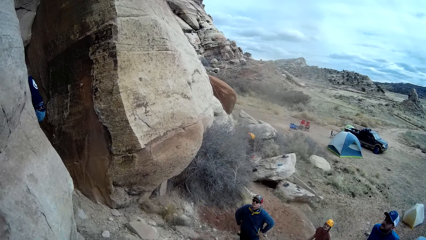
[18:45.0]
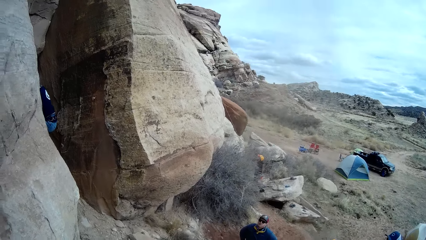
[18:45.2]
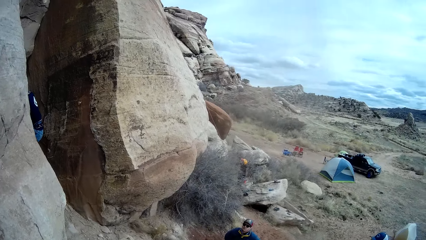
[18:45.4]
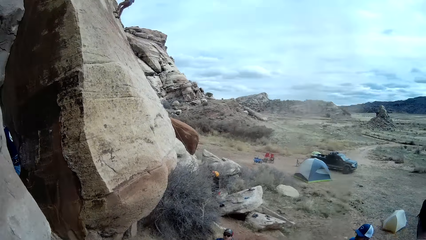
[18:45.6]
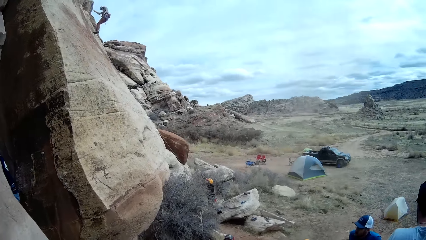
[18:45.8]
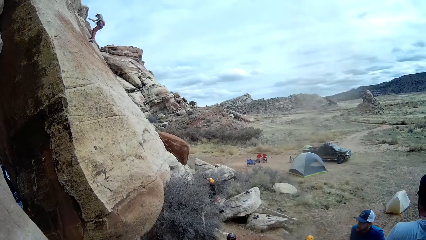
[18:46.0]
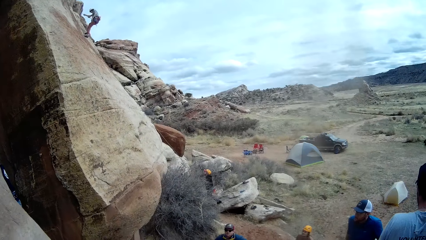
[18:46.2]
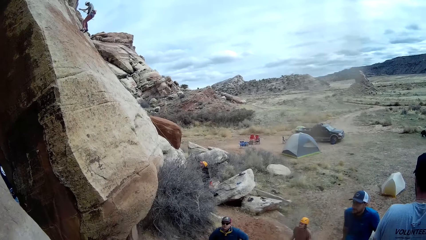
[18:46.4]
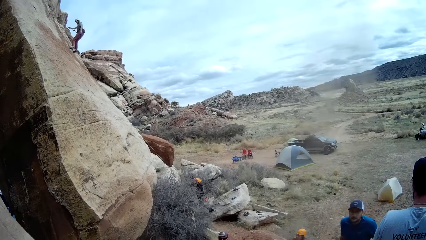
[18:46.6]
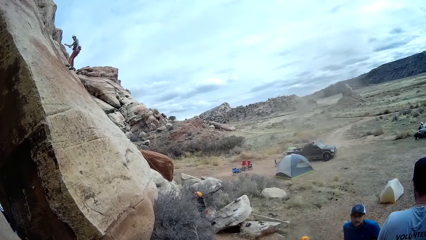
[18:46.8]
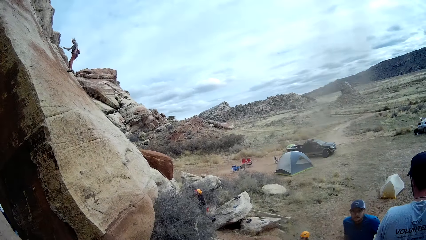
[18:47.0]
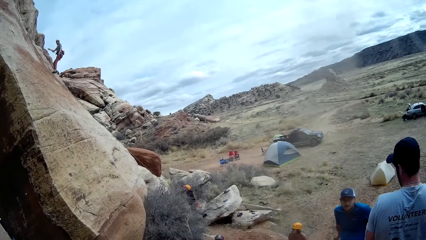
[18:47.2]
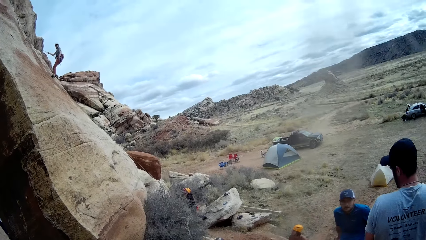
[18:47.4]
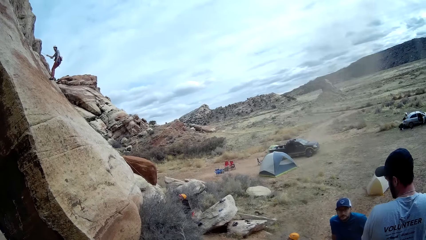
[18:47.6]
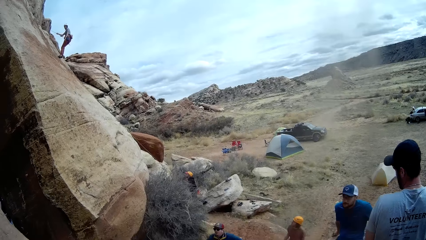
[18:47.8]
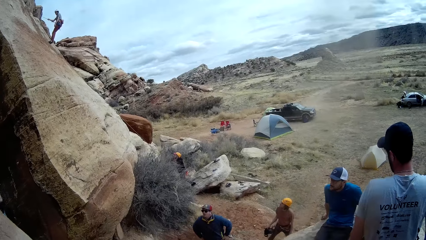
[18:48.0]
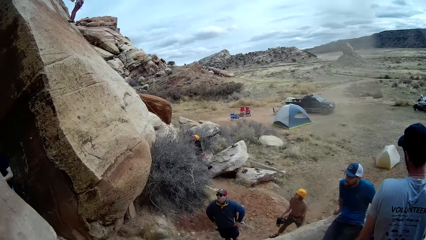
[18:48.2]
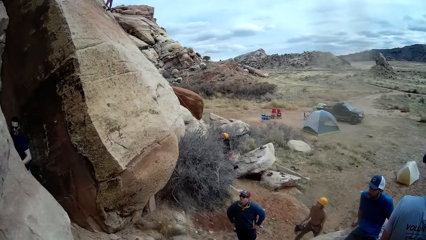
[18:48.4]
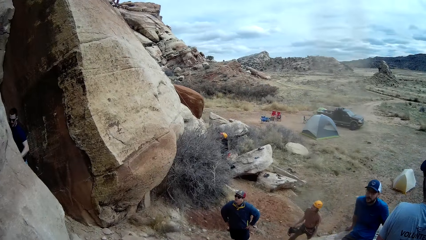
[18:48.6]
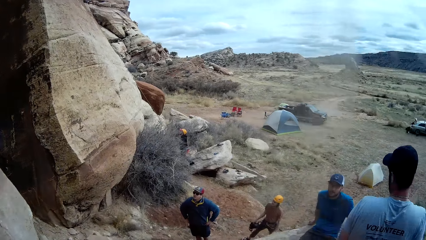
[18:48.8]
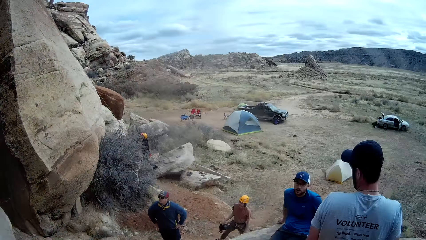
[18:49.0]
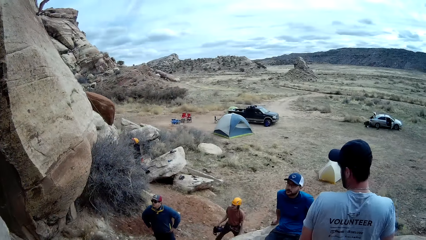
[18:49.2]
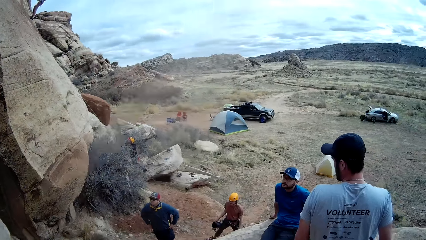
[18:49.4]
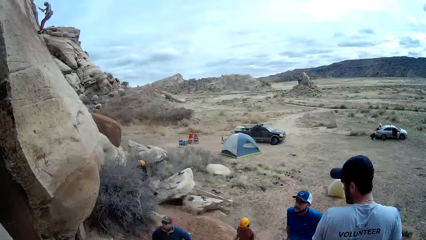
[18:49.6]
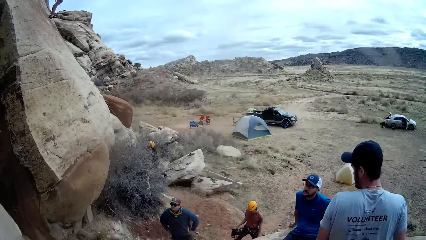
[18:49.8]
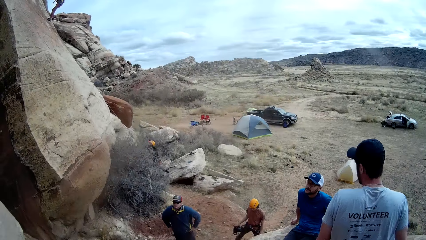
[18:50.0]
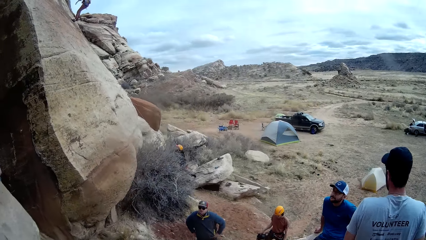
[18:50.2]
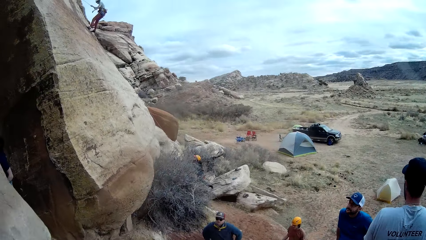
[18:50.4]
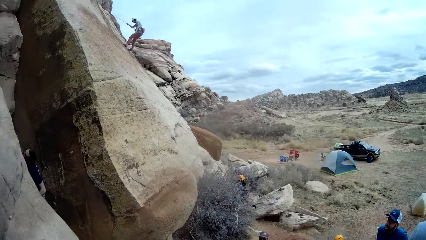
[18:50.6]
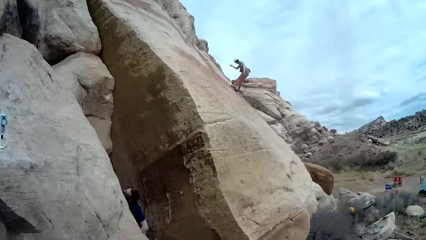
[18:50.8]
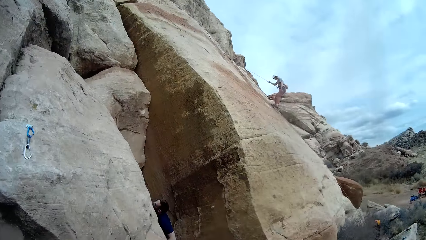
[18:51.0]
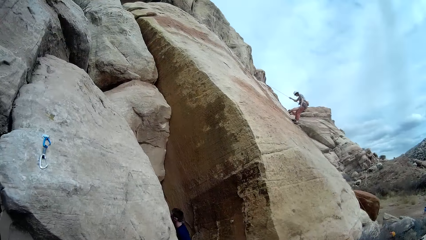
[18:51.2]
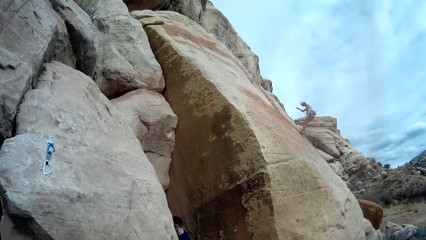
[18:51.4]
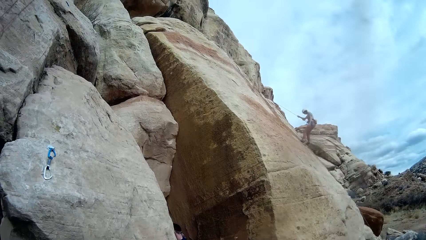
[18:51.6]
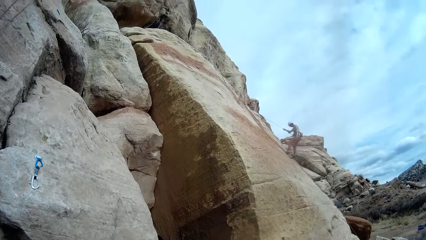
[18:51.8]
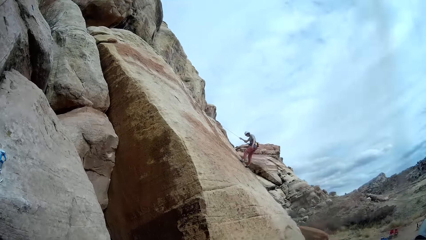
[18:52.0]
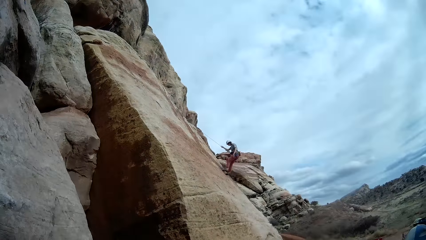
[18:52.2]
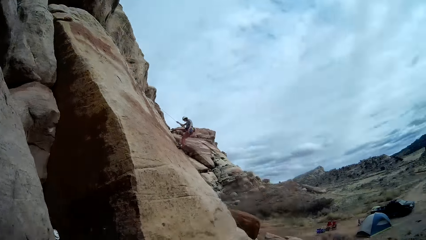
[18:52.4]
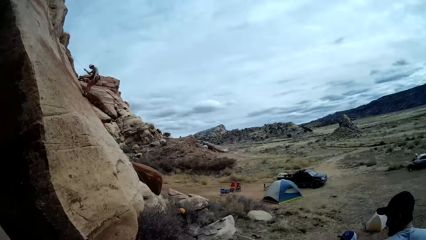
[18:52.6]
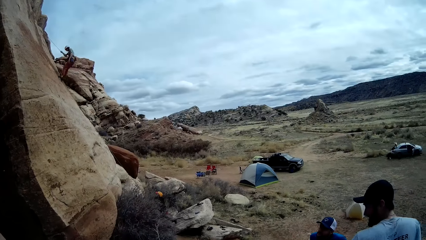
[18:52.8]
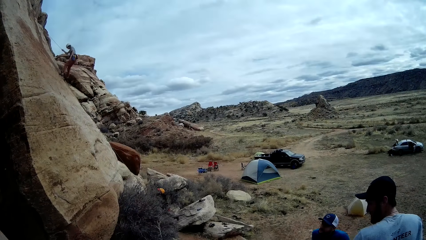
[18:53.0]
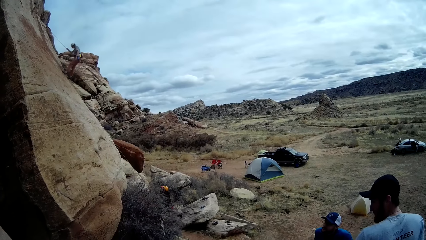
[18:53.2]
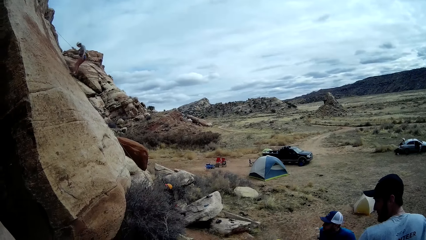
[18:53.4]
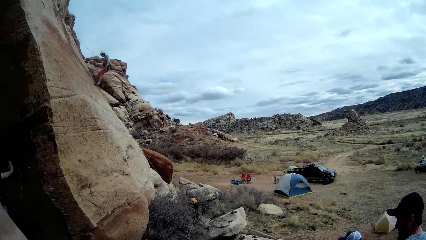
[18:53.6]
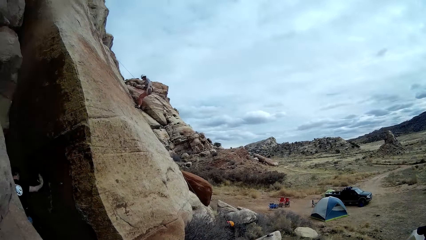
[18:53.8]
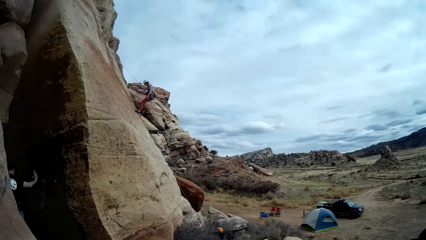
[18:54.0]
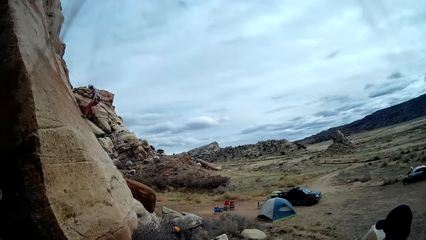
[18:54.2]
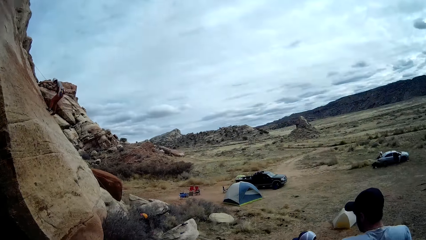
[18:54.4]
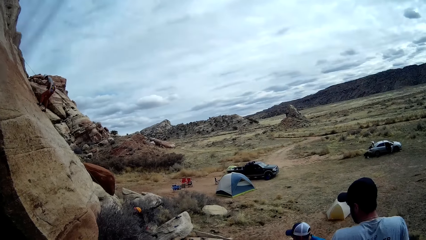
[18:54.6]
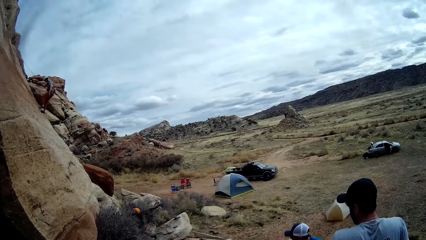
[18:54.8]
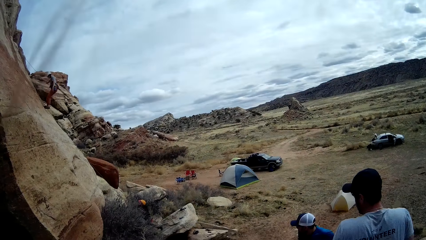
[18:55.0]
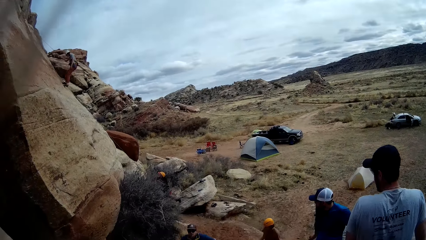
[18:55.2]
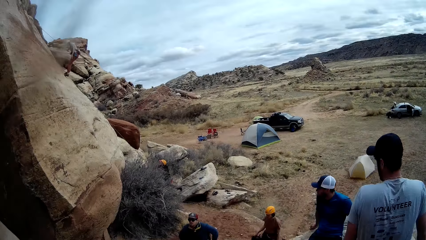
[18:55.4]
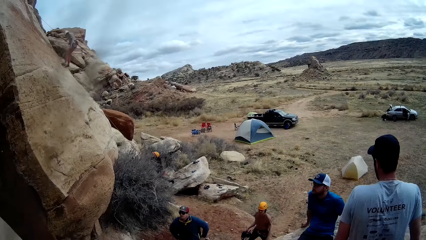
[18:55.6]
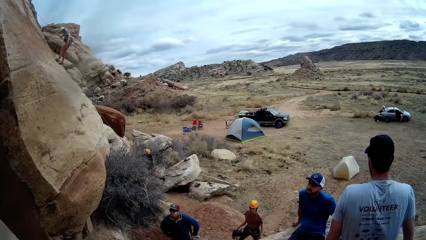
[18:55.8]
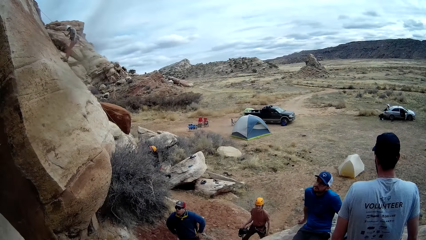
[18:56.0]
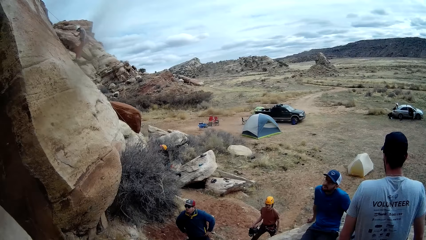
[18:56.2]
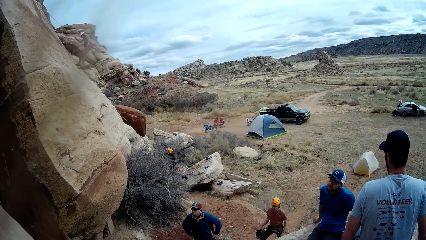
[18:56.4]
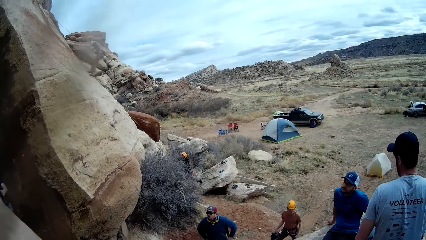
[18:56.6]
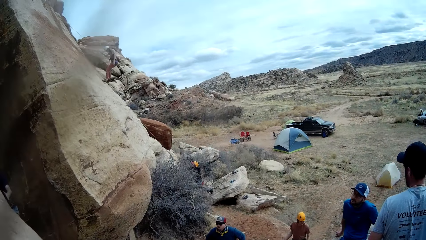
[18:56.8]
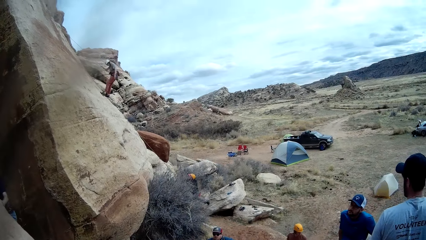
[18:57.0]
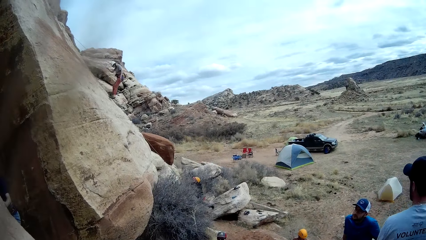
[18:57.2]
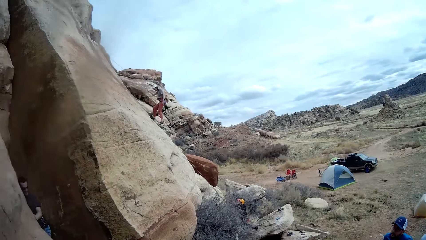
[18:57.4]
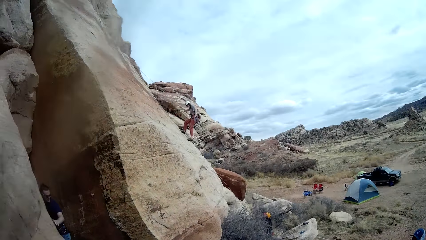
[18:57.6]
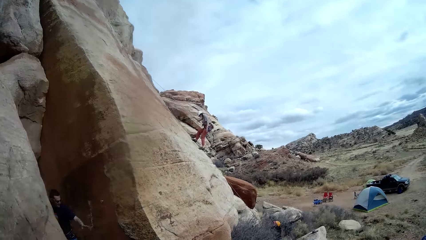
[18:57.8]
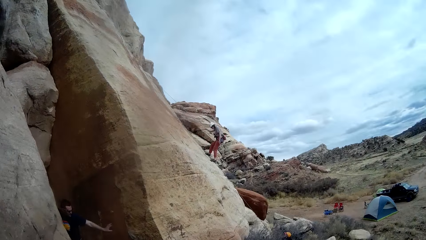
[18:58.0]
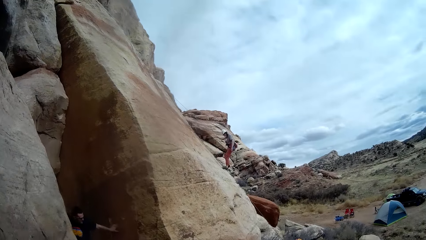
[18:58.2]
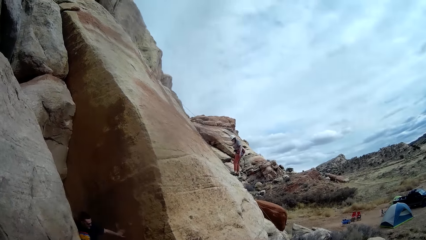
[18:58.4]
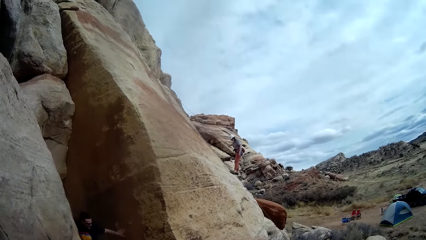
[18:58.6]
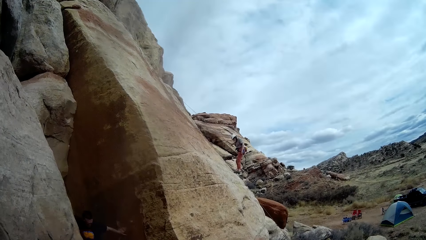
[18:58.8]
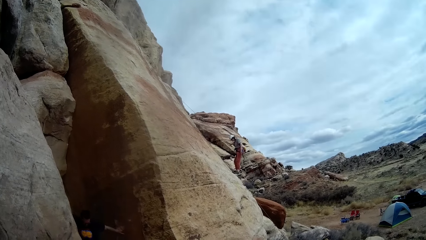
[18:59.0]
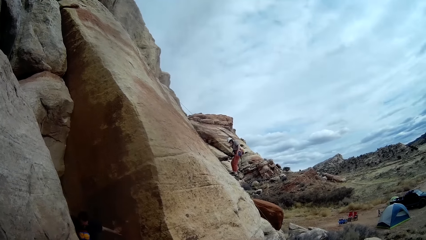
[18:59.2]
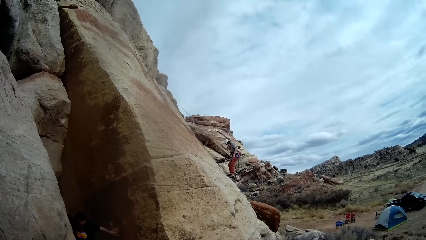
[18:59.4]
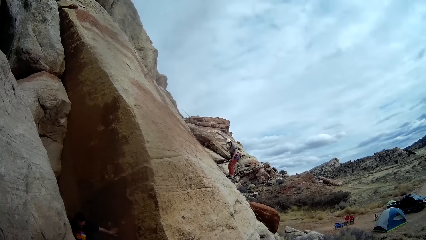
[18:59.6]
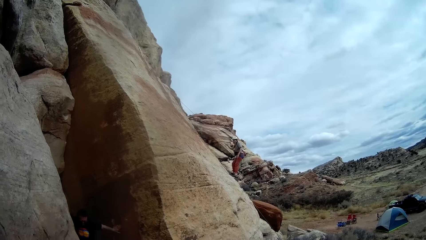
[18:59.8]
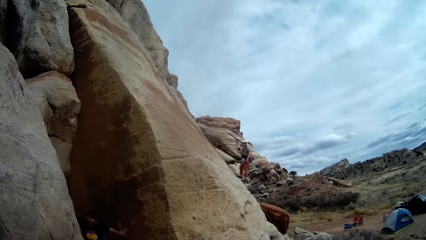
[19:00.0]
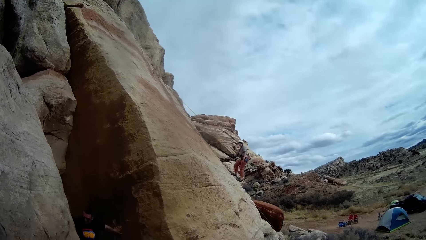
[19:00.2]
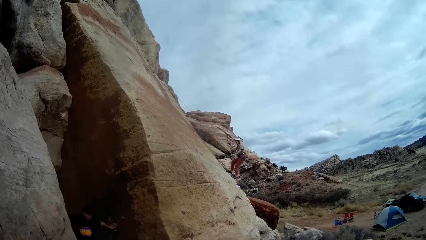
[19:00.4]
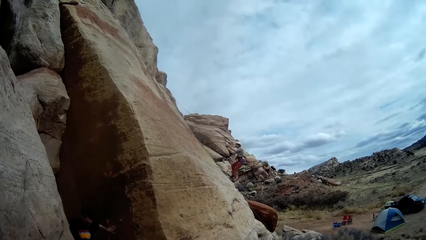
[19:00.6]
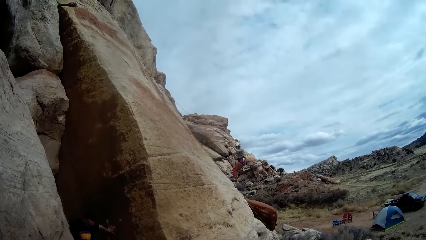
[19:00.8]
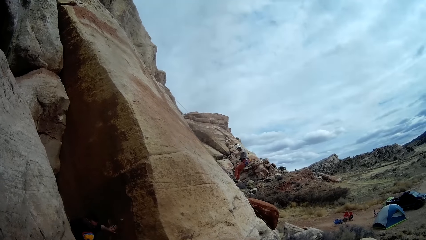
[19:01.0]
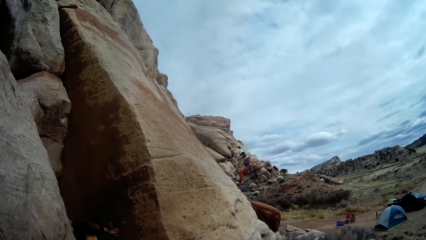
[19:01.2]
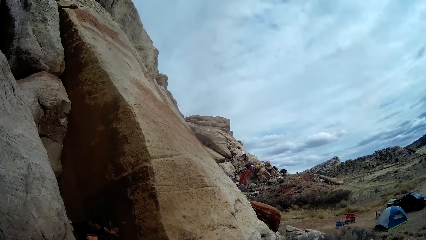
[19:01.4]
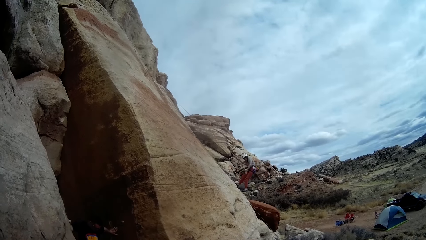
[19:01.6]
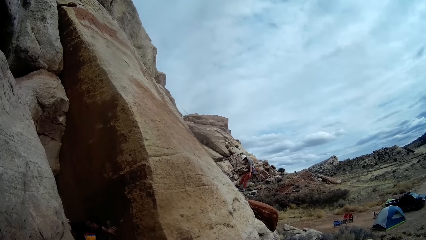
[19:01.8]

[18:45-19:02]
A man comes off the rock. A person comes off the rock. Another man climbs down the mountain. The first man touches the rock.
